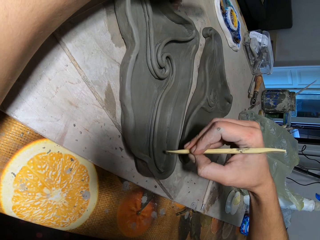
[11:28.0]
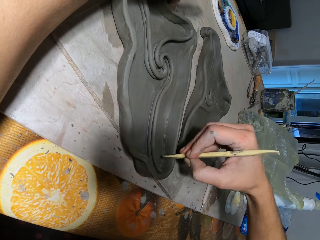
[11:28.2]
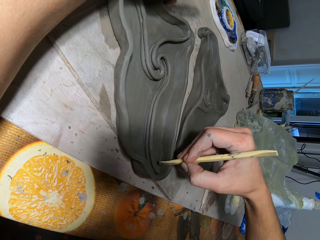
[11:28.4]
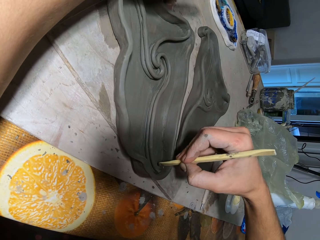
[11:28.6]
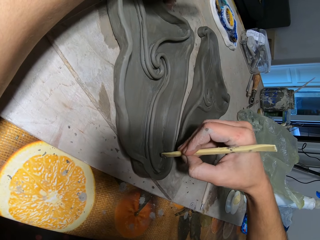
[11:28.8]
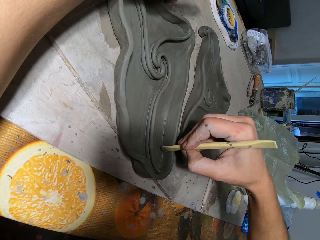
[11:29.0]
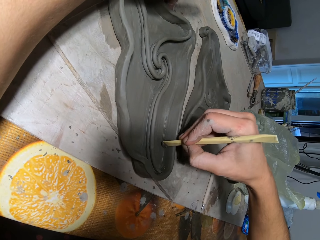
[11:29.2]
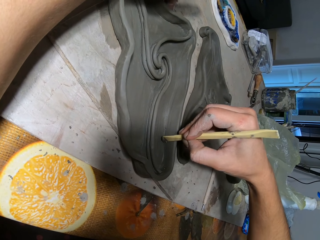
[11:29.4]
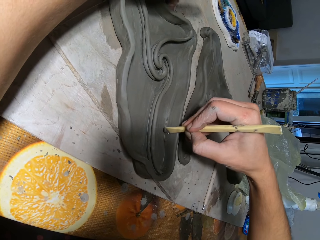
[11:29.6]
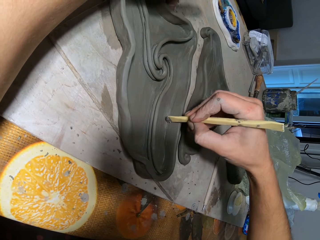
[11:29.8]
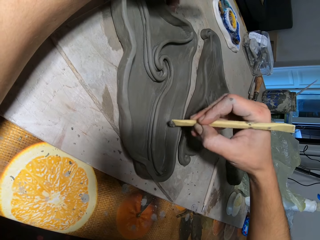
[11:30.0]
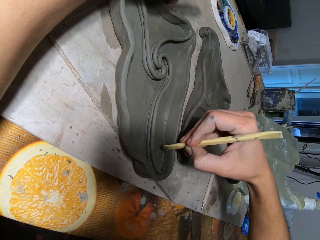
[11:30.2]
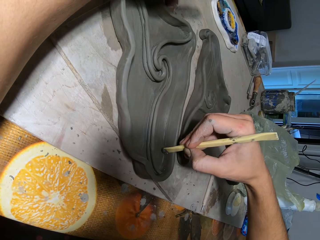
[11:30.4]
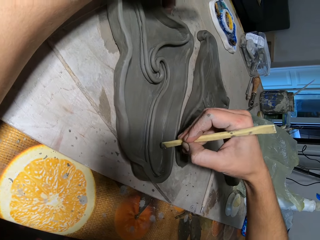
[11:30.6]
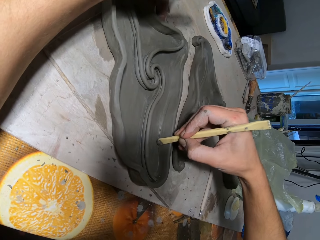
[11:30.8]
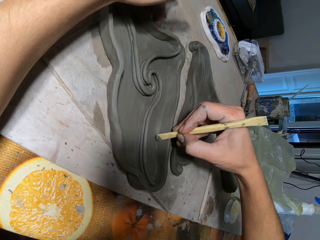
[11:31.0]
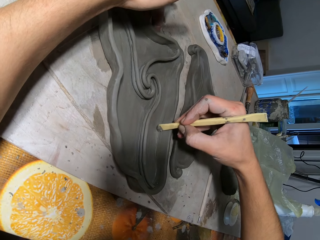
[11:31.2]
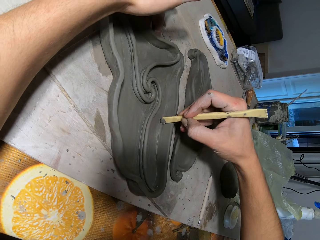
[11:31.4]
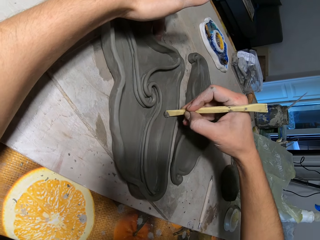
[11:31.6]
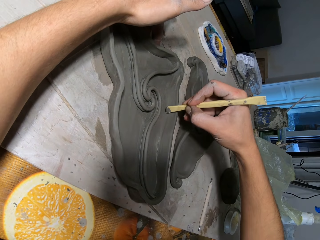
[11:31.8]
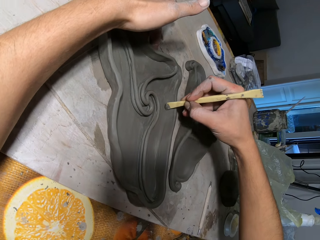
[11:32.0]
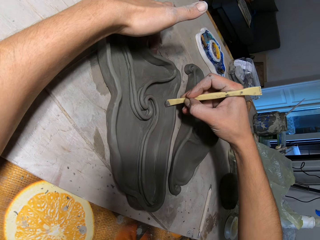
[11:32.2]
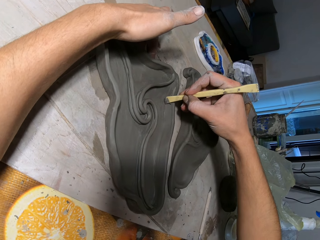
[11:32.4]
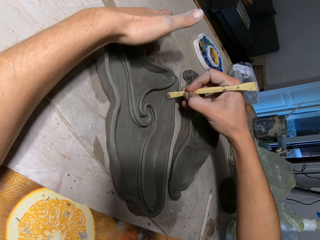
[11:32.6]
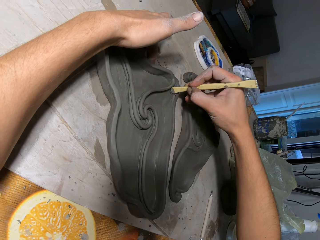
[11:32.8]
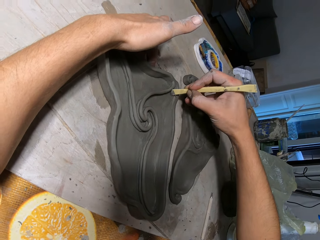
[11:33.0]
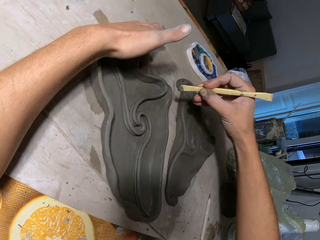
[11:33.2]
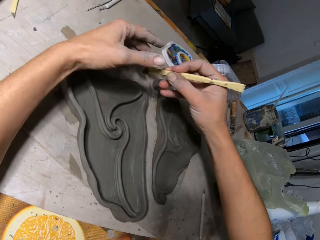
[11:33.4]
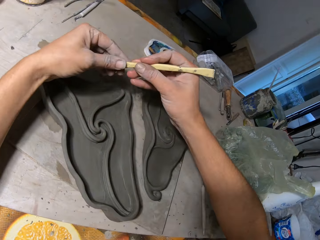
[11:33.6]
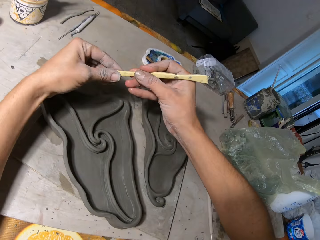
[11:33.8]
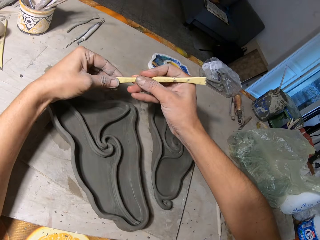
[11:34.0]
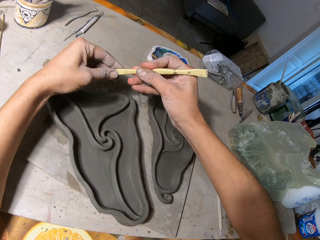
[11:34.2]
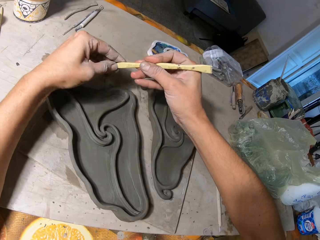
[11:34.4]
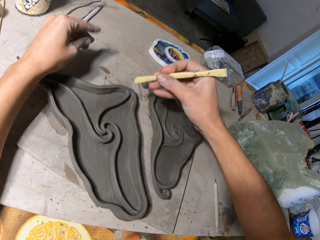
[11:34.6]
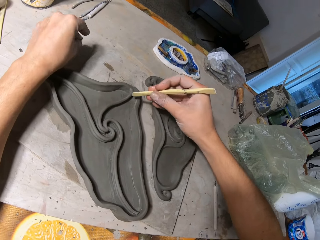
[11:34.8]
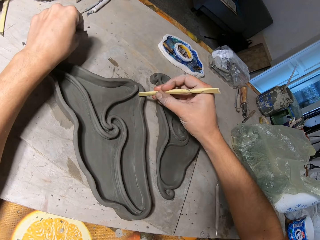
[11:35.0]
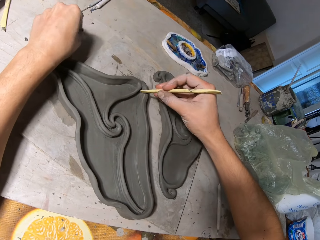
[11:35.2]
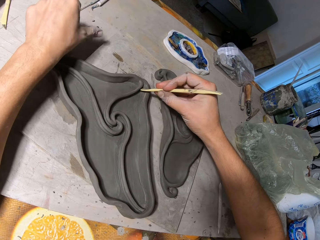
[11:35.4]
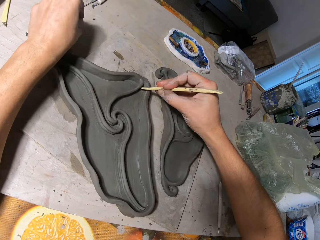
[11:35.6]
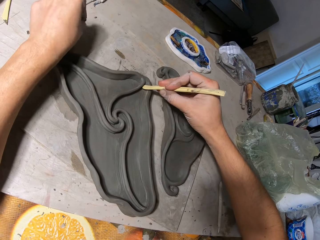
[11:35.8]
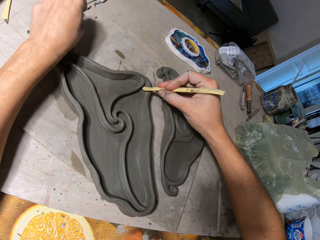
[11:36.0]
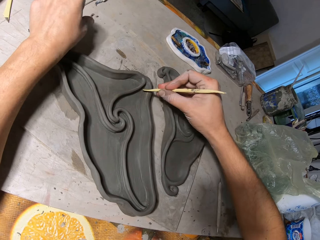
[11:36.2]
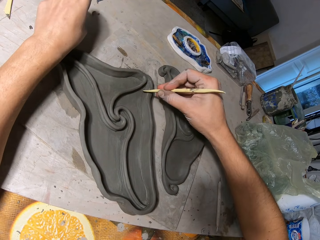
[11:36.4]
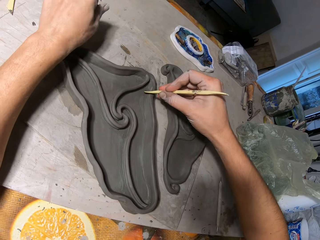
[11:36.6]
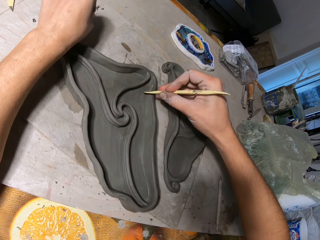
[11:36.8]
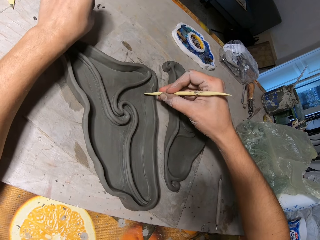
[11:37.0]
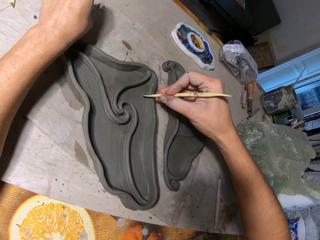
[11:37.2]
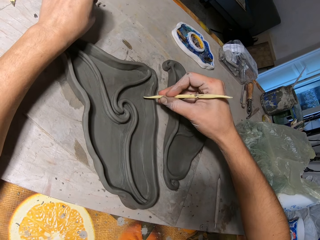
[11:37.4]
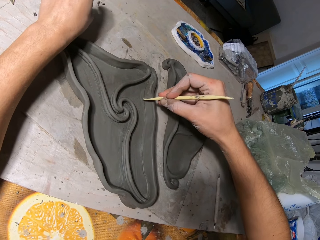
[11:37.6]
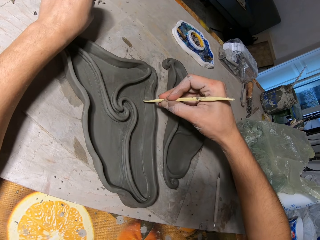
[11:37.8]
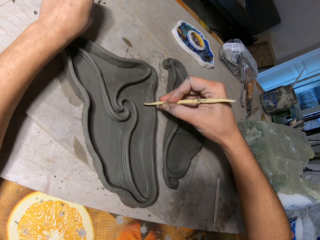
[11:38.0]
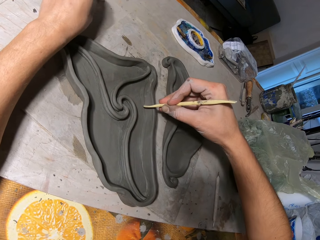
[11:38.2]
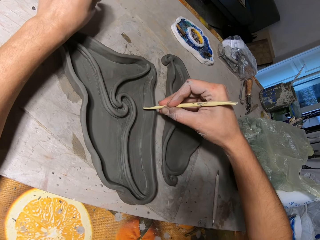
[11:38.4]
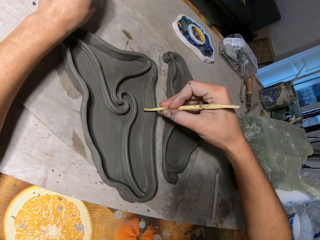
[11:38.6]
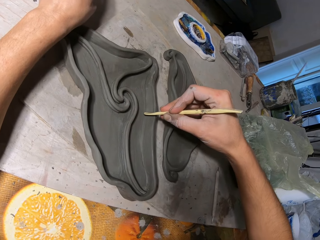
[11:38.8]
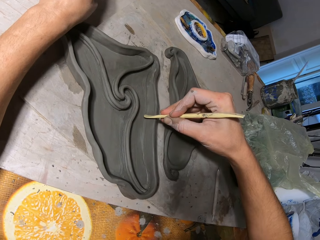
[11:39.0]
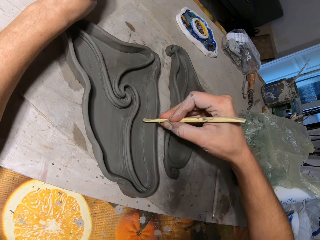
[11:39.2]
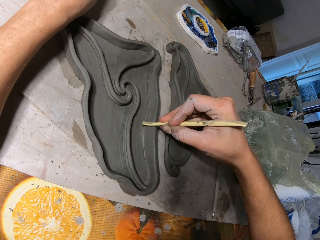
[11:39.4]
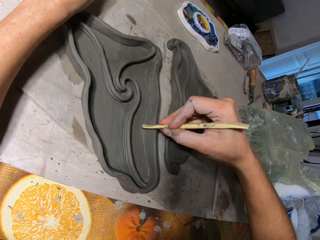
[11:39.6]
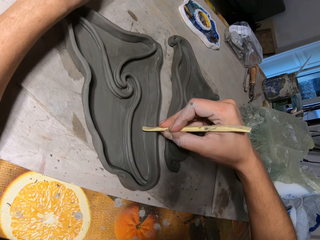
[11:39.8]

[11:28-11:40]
The camera wearer removes dirt from the wooden clay knife with his left hand. He dusts off dirt in his left hand on the table. He shapes the molded clay with the wooden clay knife in his right hand.

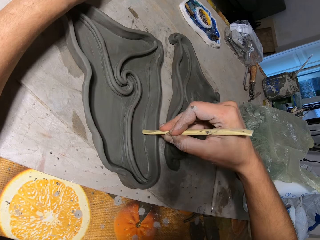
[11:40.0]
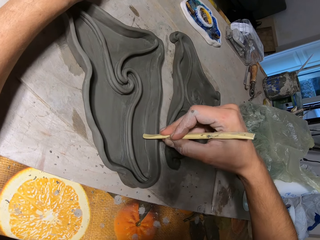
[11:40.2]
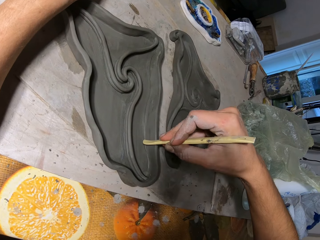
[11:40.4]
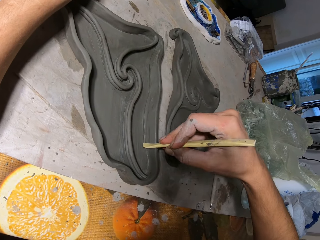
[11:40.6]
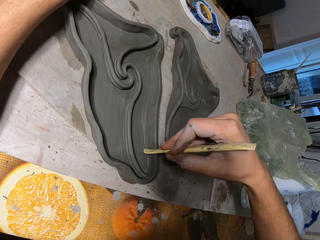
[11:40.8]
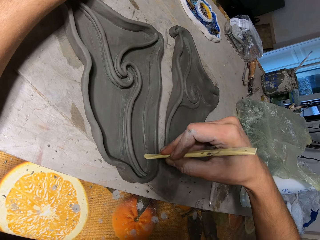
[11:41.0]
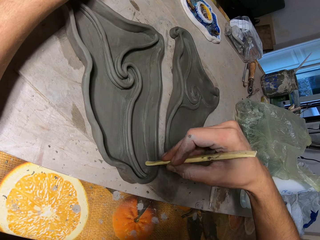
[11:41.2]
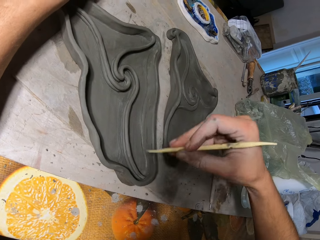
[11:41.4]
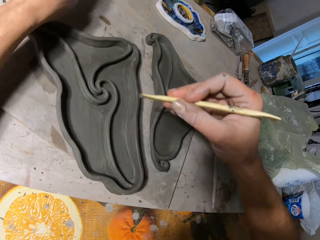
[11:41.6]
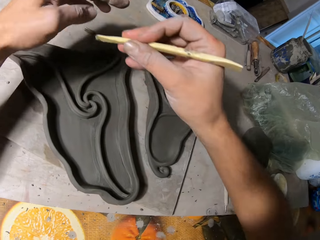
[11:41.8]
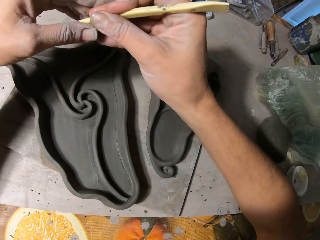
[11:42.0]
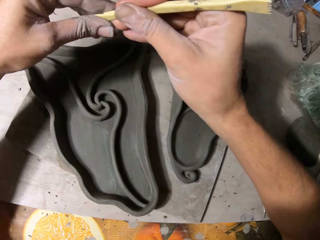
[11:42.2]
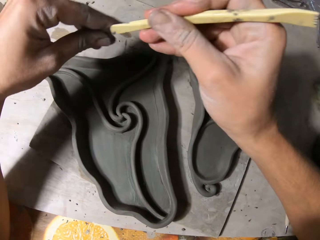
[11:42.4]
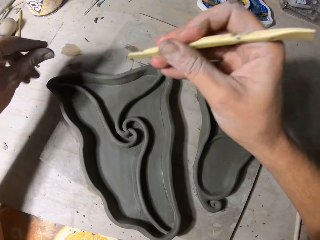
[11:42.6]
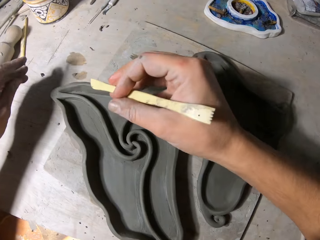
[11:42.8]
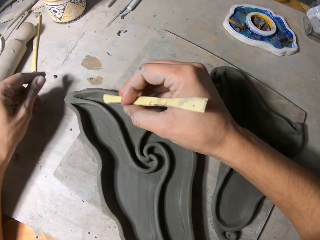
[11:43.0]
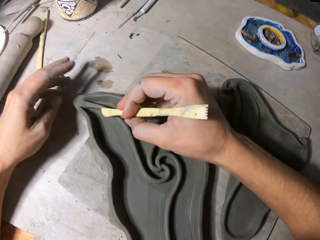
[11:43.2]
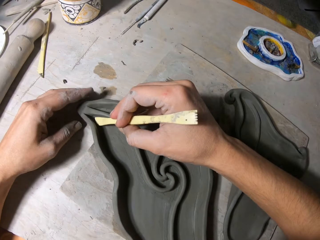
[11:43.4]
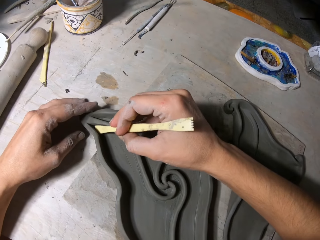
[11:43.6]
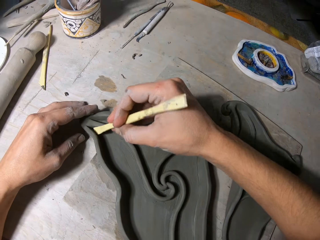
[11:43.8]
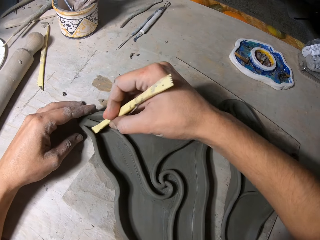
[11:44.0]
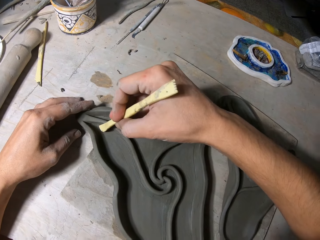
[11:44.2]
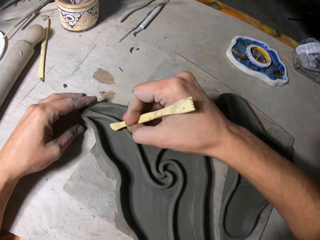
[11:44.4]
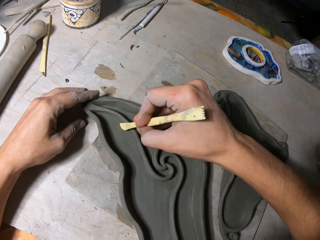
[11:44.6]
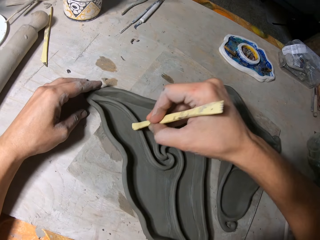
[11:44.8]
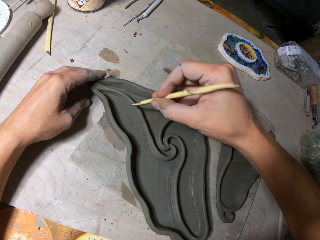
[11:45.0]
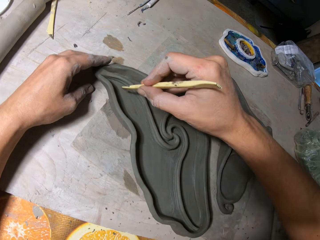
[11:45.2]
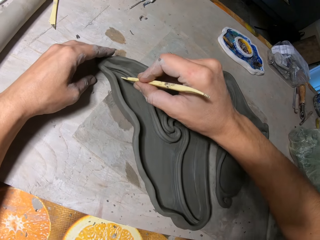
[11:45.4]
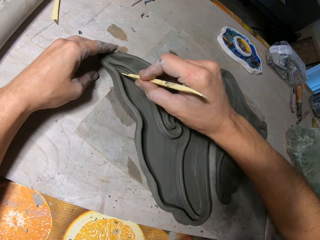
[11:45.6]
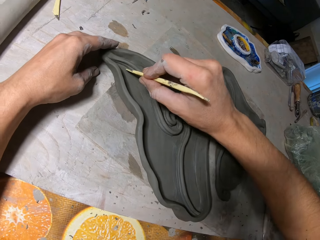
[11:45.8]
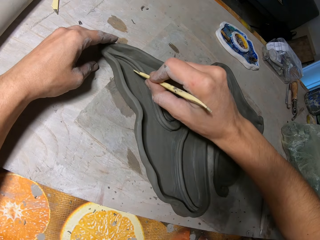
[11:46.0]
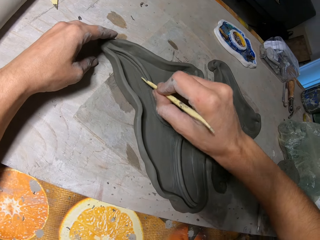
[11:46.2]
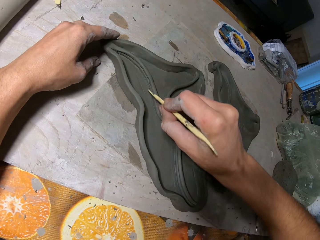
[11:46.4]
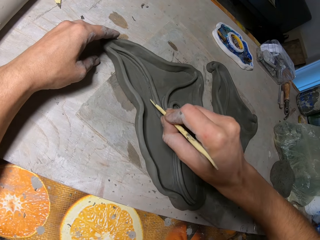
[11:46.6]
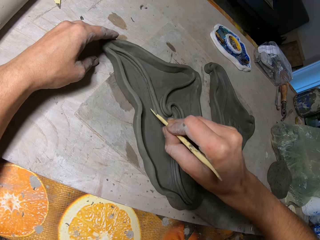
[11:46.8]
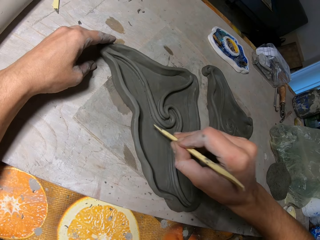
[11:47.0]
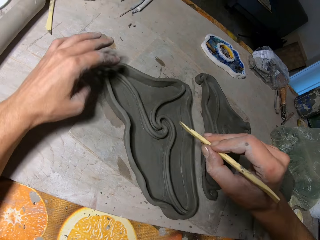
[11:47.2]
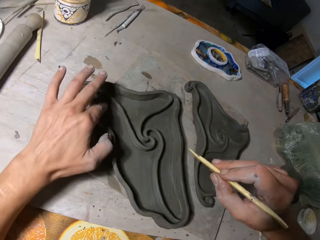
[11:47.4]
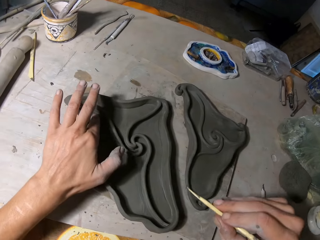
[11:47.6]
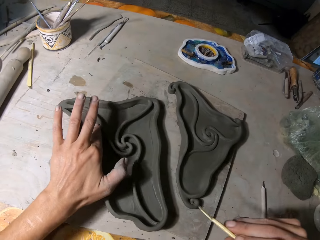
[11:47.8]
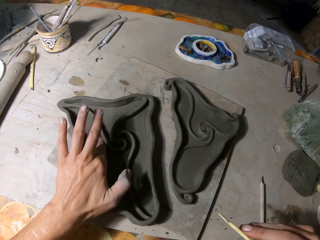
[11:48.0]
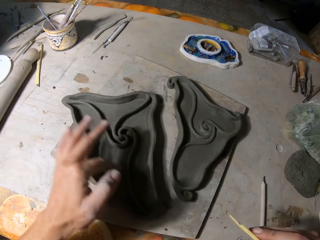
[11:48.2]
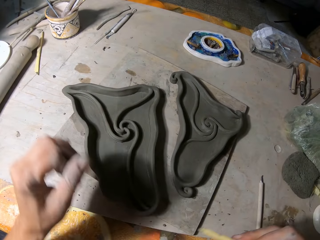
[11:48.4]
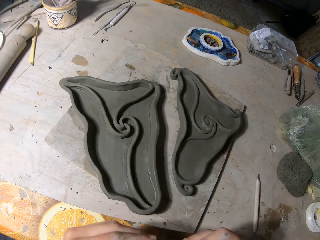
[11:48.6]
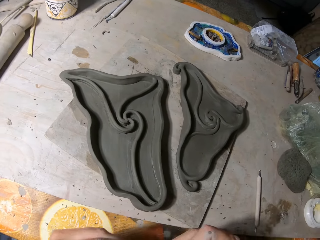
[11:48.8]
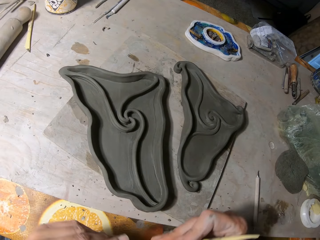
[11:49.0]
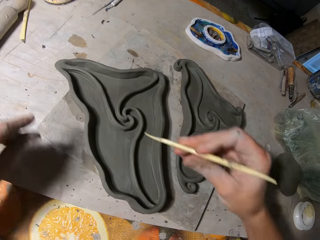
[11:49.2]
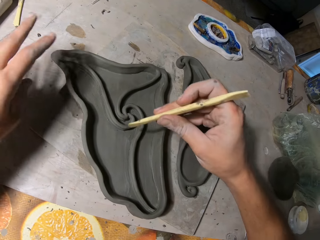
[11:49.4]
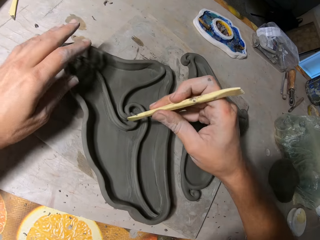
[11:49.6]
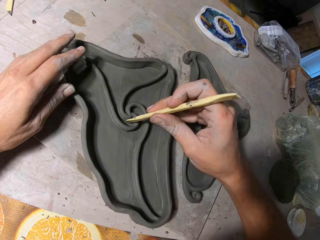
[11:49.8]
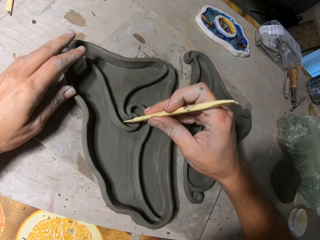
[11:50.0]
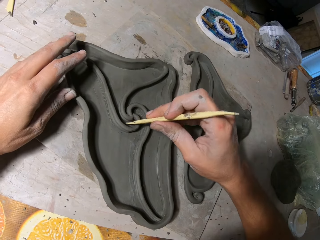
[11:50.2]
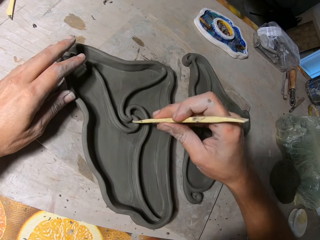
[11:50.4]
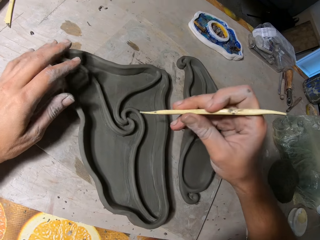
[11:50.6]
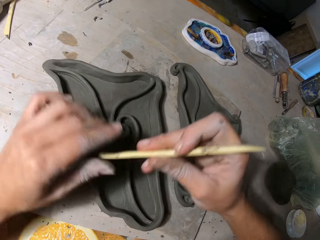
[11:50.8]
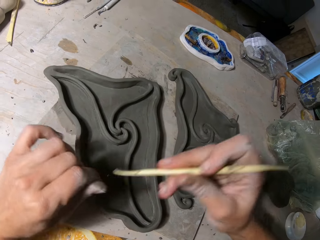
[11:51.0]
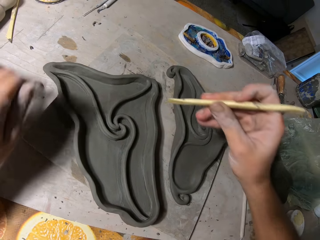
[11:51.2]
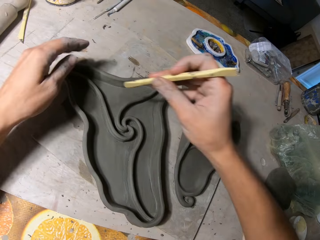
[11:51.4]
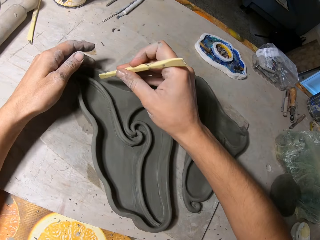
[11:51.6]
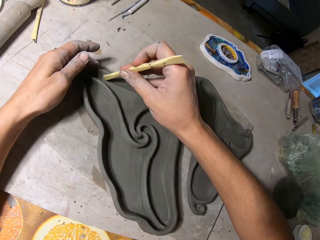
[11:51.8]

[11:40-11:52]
The camera wearer removes dirt from the wooden clay knife with his left hand. He dusts off dirt in his left hand on the table. He holds the molded clay on the table with his left hand. He shapes the molded clay with the wooden clay knife in his right hand. He moves the molded clay with his left hand. He holds the molded clay on the table with his left hand. He shapes the molded clay with the wooden clay knife in his right hand. He removes dirt from the wooden clay knife with his left hand.
